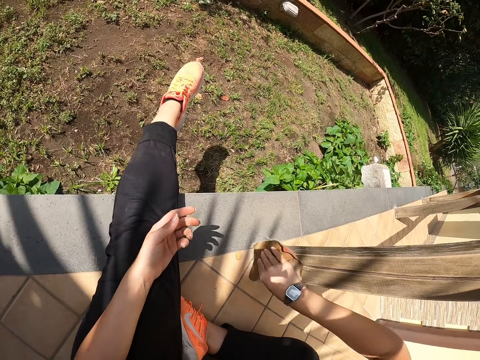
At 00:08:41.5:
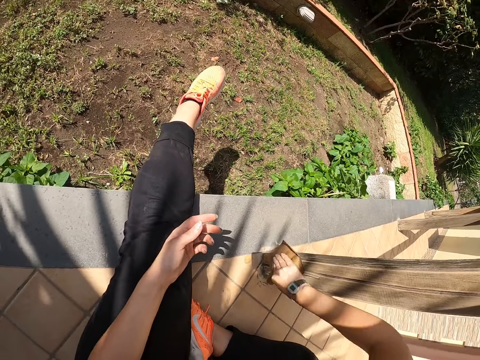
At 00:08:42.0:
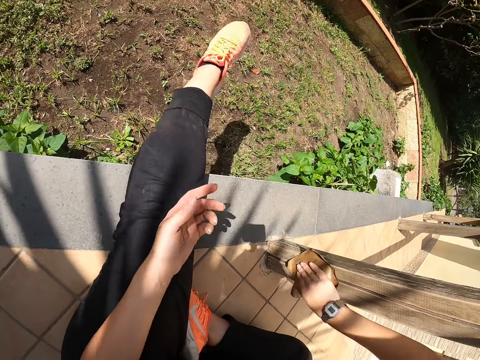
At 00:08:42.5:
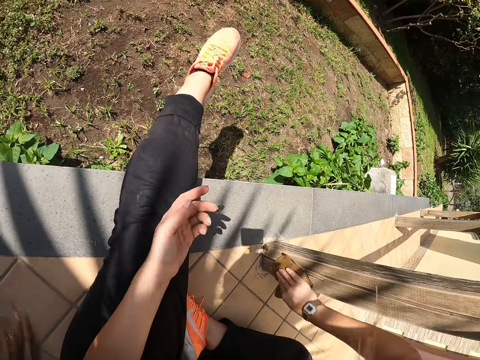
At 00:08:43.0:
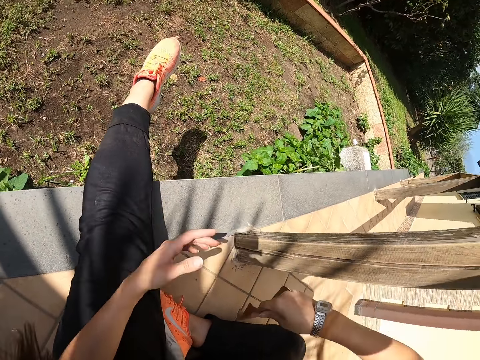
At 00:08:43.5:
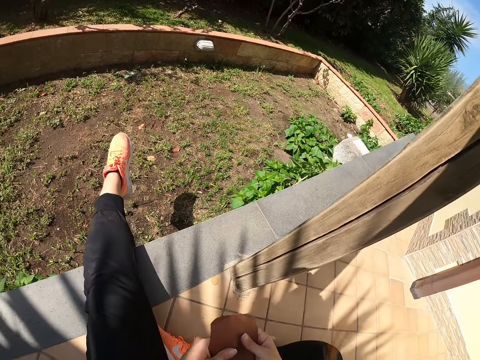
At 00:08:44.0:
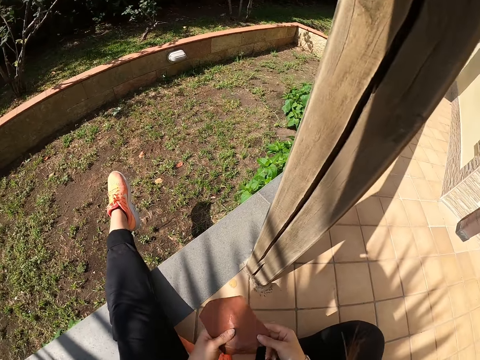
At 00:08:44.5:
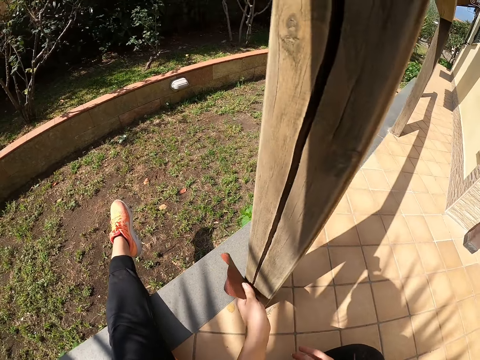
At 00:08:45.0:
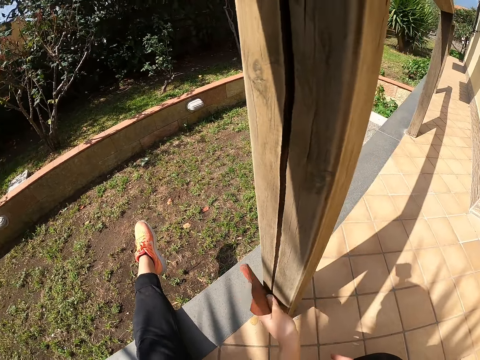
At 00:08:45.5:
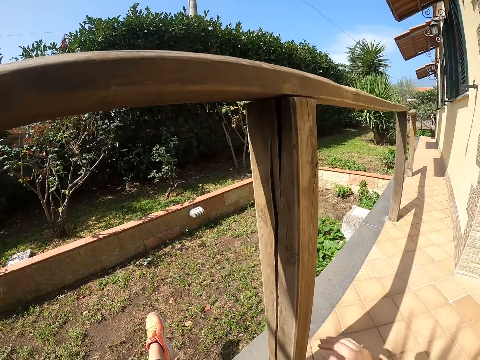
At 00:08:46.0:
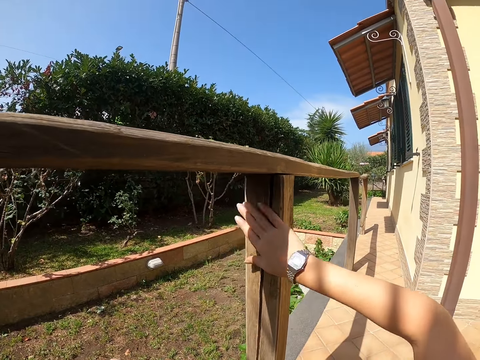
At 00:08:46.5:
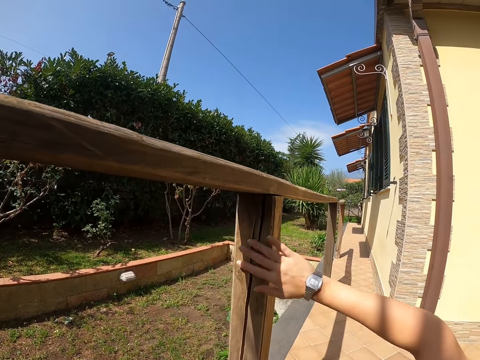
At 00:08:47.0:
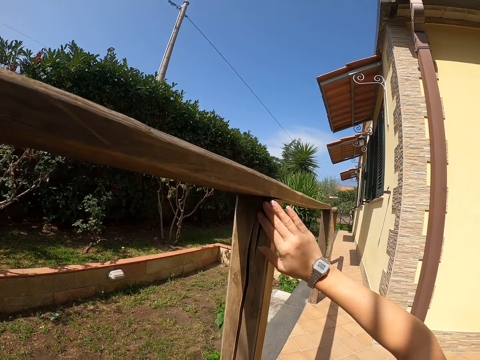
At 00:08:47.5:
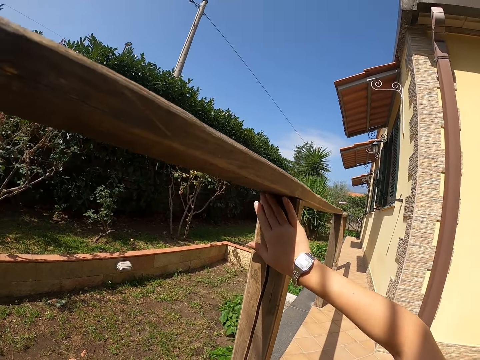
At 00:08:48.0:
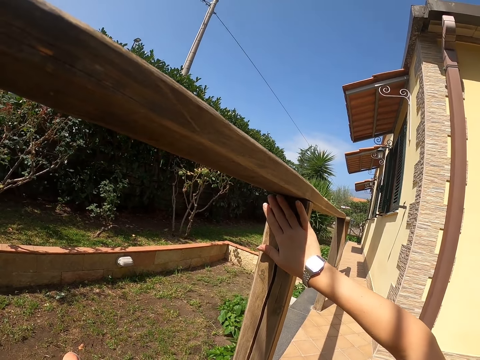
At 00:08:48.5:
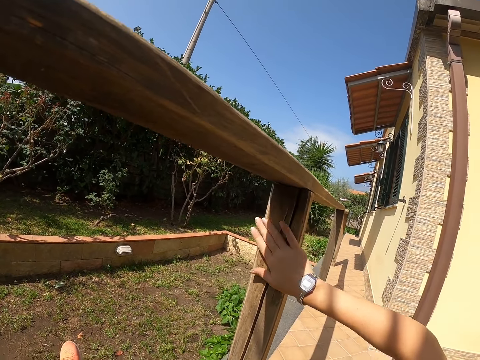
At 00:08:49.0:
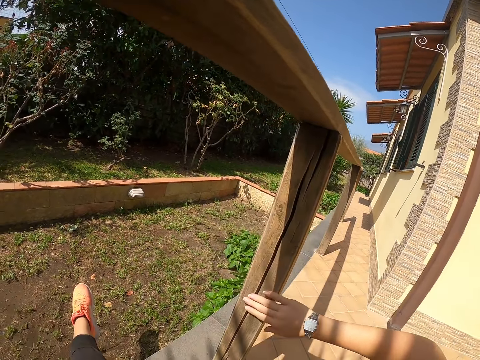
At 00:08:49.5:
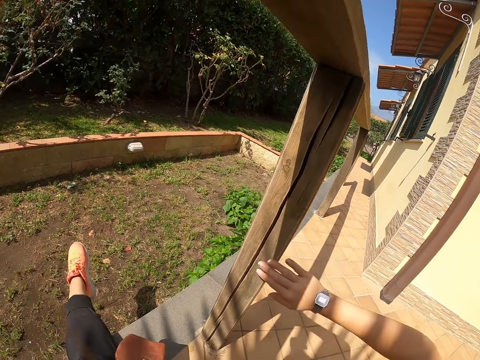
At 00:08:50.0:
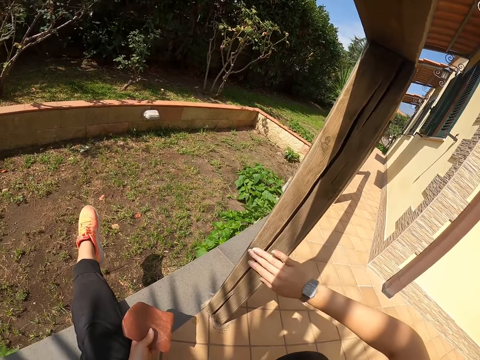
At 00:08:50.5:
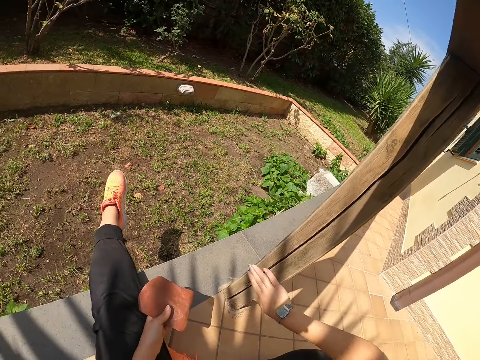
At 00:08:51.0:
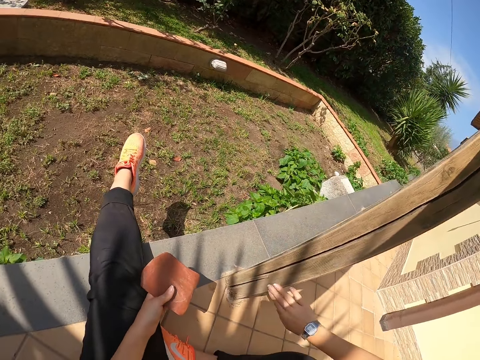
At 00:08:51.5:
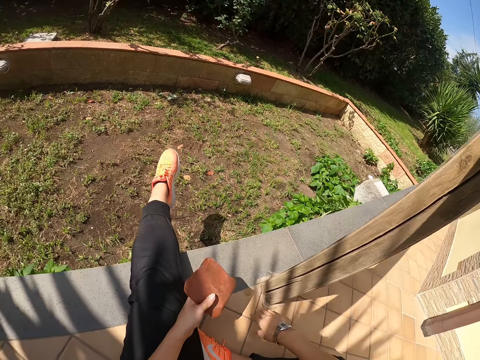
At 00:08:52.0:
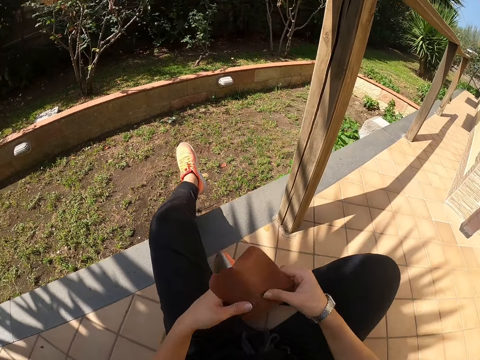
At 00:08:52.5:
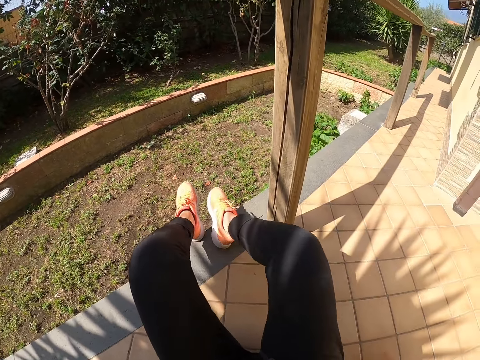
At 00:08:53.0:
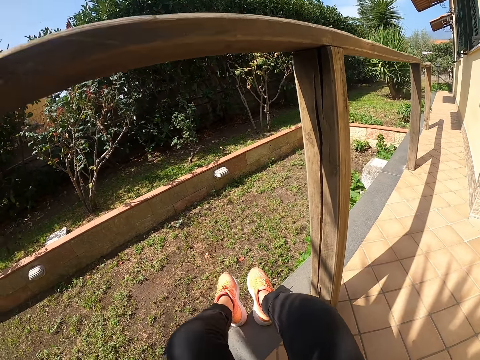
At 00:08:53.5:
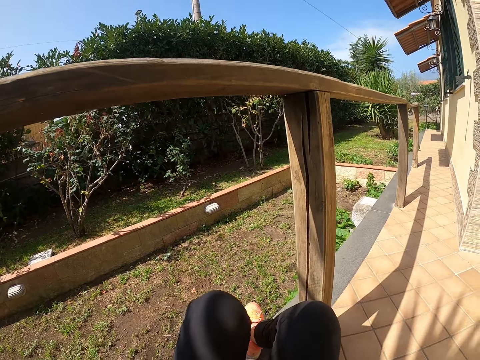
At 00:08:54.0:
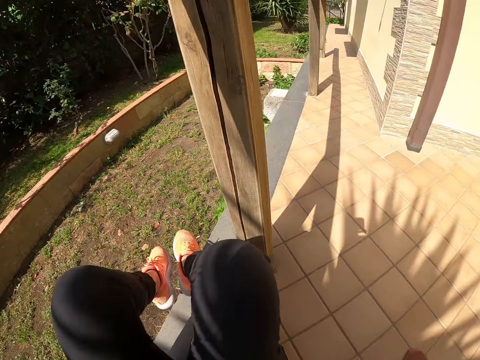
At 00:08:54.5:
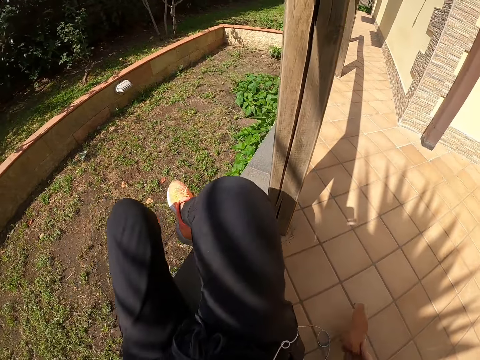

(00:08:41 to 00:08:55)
The camera wearer switches the sandpaper from her right hand to her left hand. She smoothens the wooden railing with the sandpaper in her left hand. She checks the smoothness of the wooden railing with her hand. She switches the sandpaper from her left hand to her right hand. She moves to the other side of the wood. She adjusts her sitting position.

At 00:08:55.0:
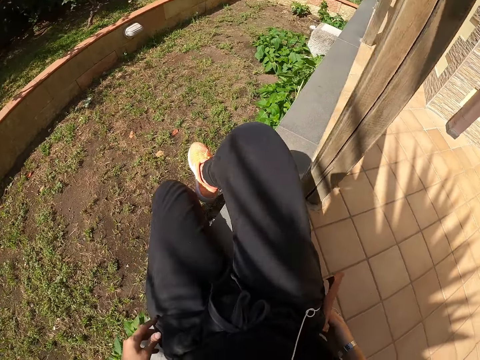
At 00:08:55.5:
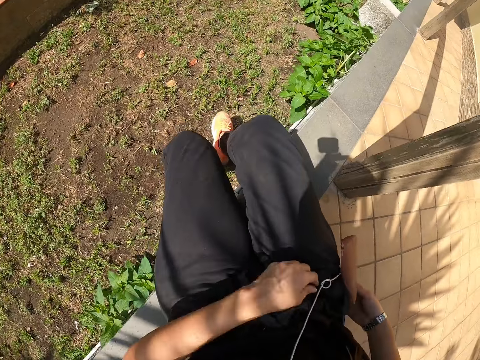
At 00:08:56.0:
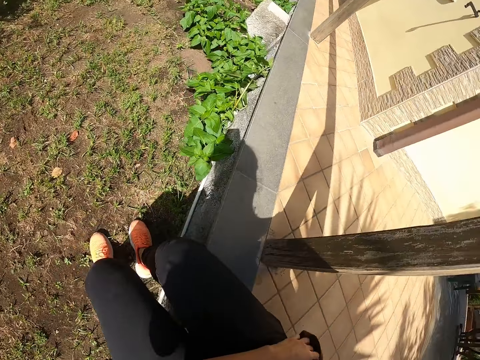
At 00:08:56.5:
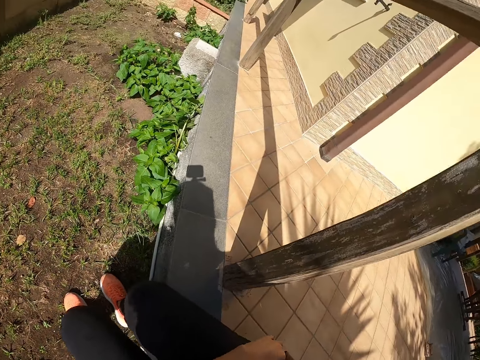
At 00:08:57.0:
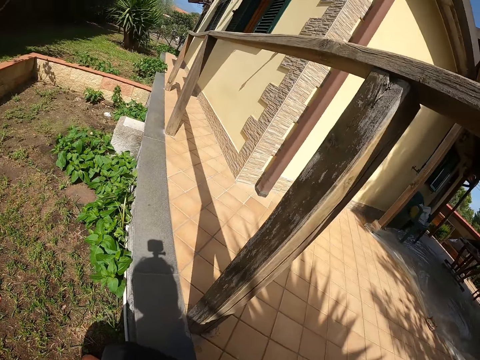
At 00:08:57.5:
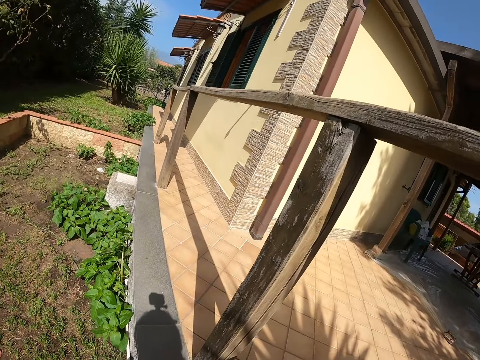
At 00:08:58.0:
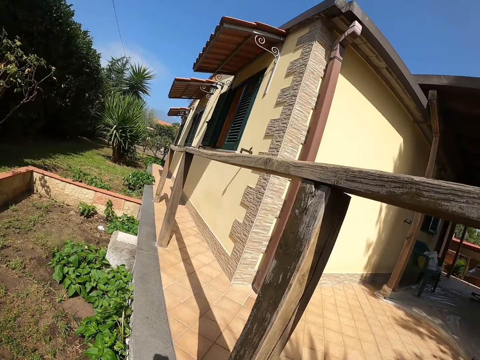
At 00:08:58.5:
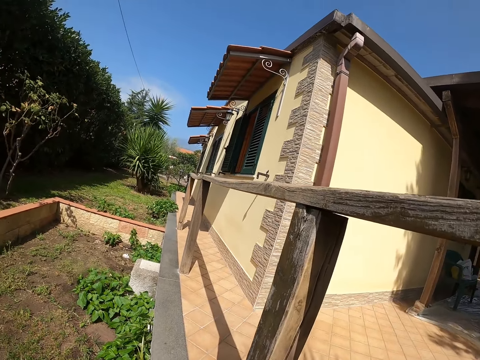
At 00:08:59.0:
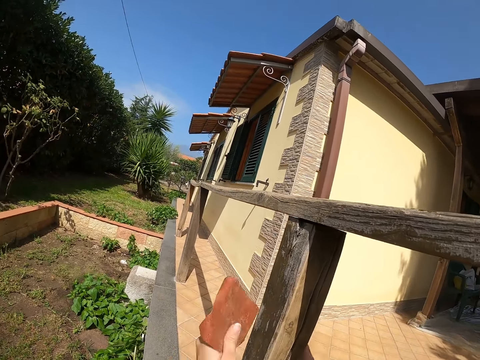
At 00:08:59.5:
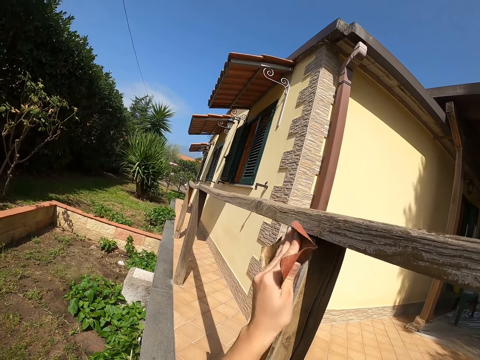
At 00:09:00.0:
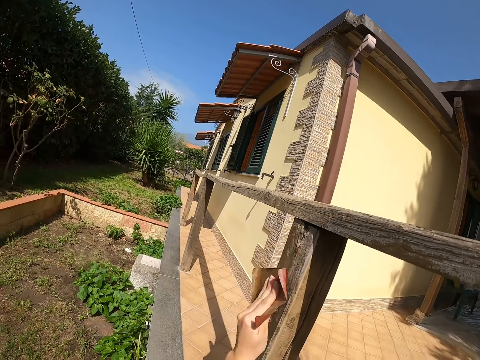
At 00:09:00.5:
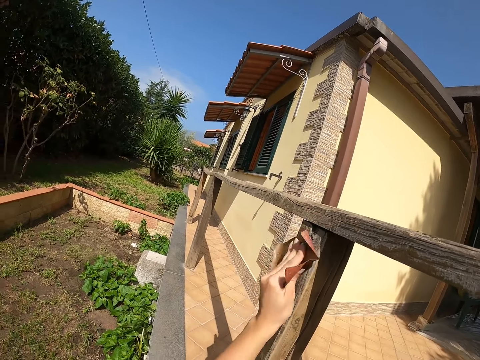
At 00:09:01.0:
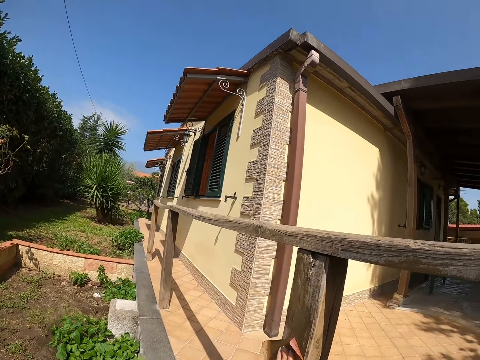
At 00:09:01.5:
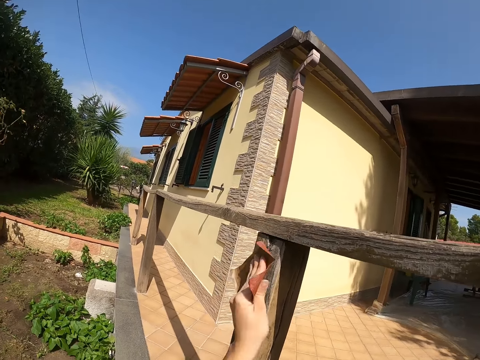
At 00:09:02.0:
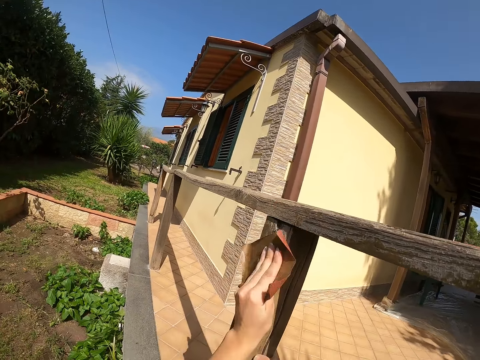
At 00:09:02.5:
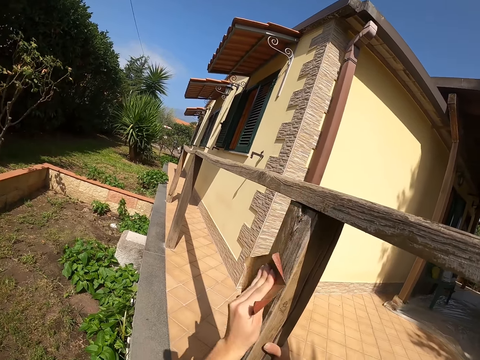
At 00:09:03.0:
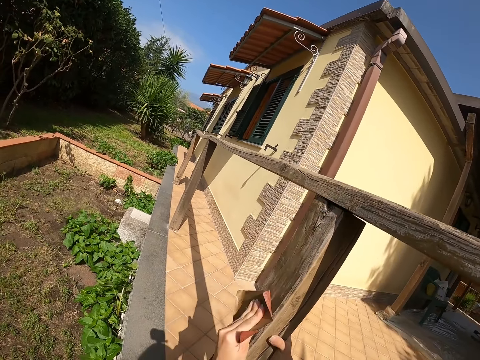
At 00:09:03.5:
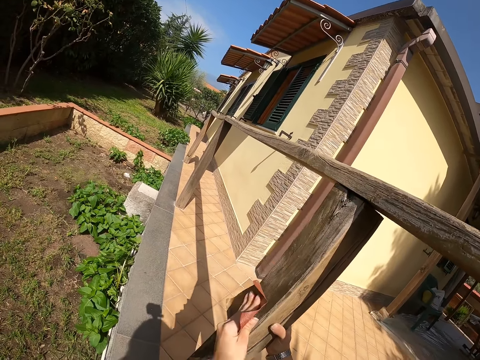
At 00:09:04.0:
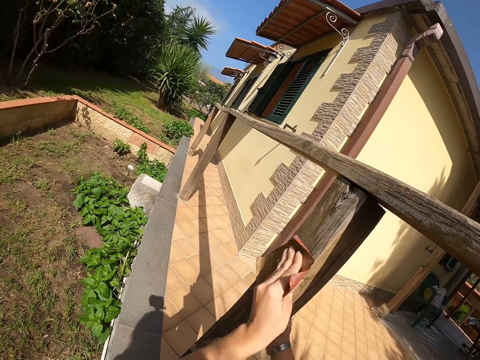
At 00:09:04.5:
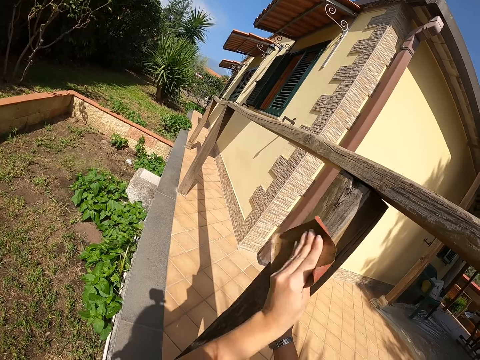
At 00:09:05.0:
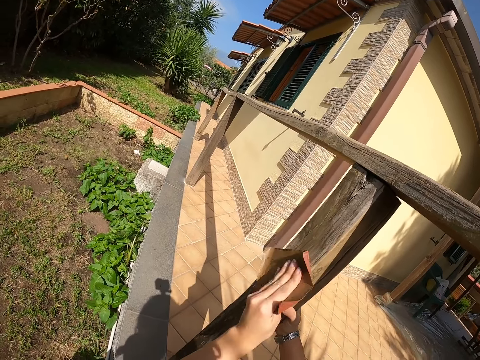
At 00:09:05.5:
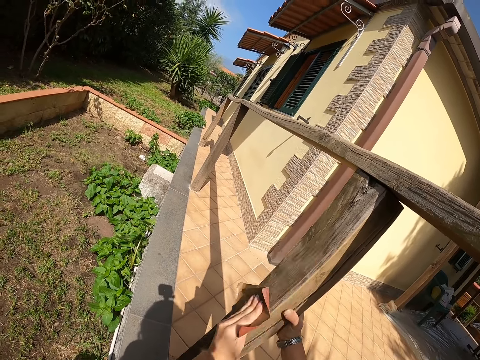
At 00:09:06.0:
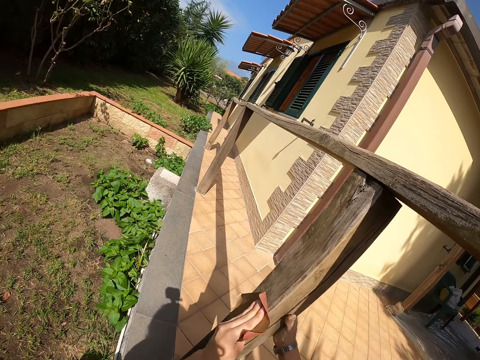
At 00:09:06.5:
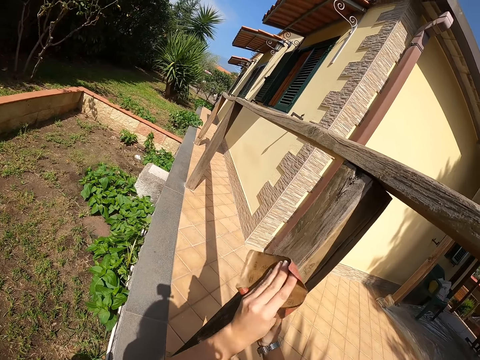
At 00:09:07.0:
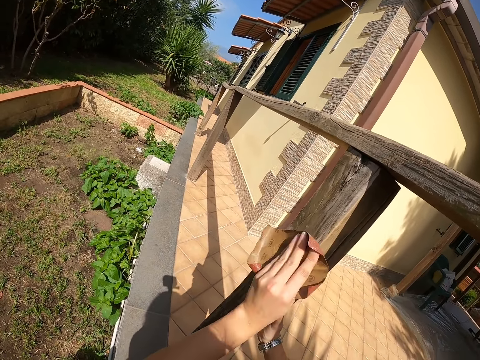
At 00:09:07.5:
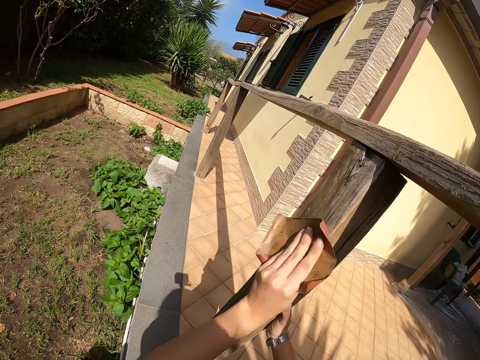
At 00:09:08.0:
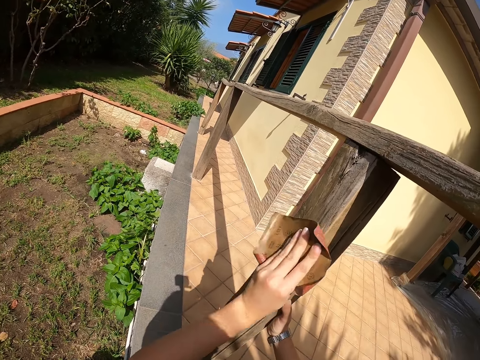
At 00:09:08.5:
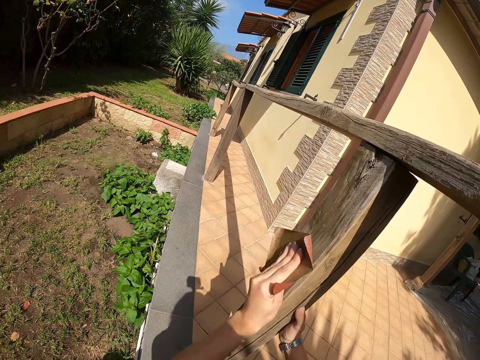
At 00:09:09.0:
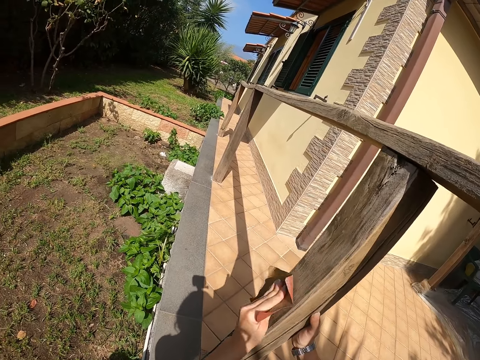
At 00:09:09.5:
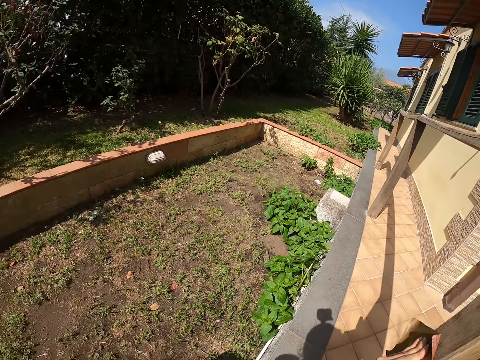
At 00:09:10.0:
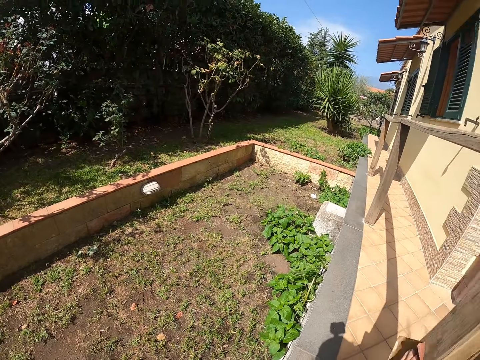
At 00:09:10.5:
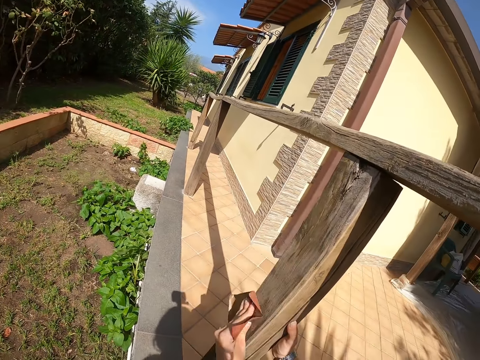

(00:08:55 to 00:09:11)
The camera wearer touches her phone in her pant pocket. She smoothens the wooden railing with a sandpaper in her left hand.
